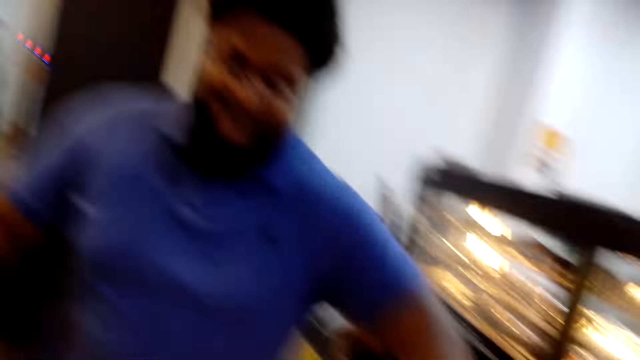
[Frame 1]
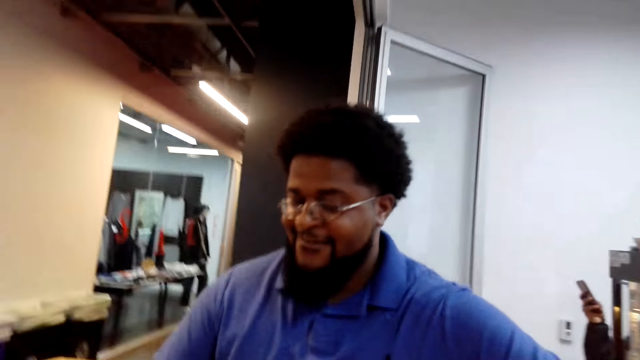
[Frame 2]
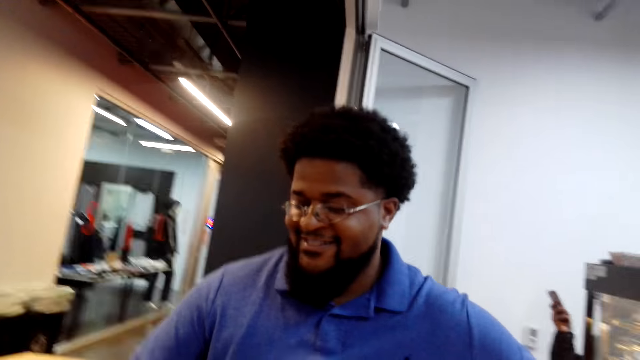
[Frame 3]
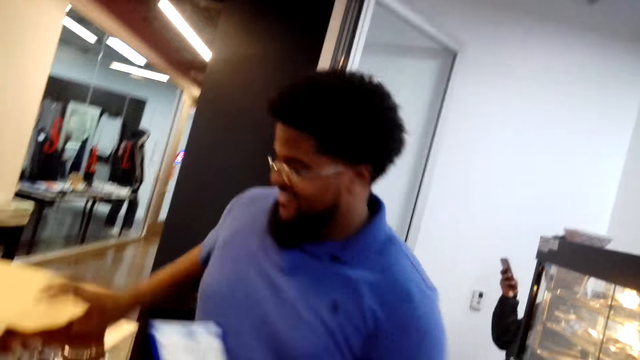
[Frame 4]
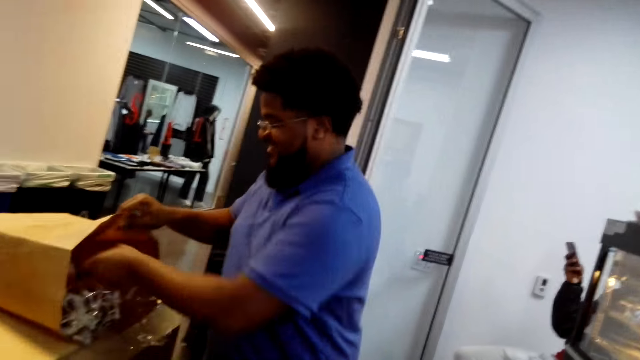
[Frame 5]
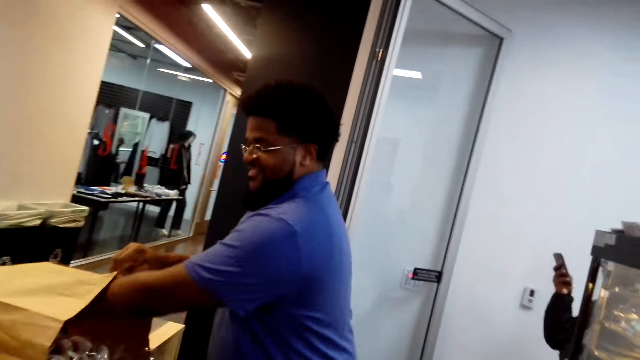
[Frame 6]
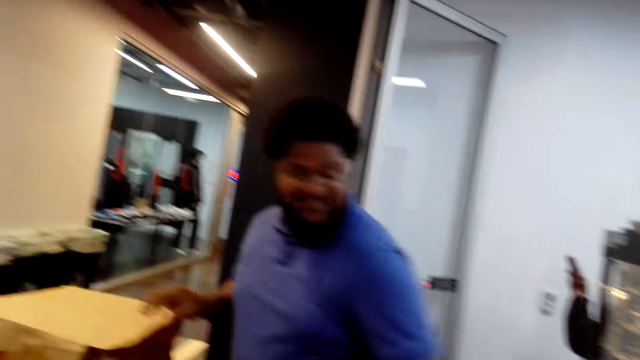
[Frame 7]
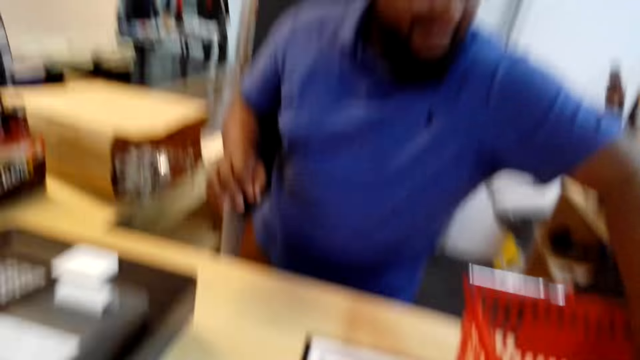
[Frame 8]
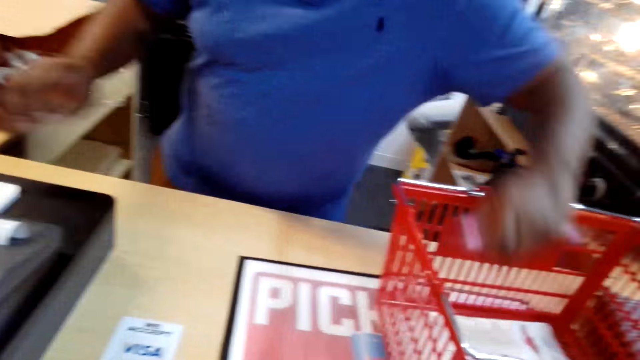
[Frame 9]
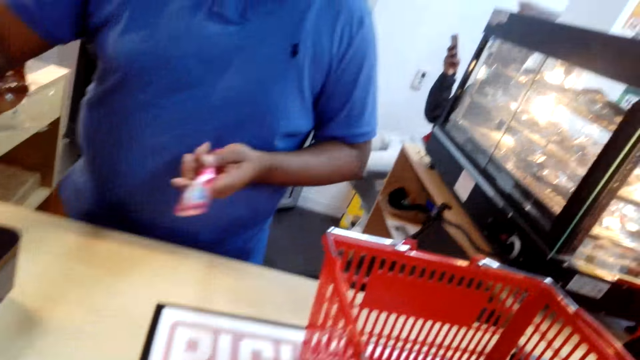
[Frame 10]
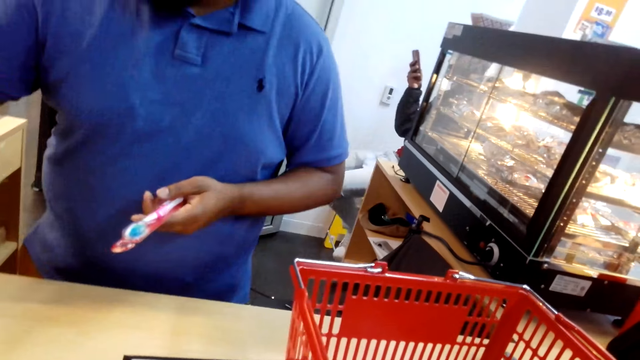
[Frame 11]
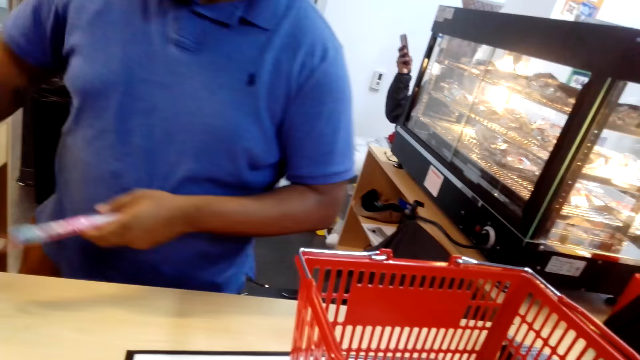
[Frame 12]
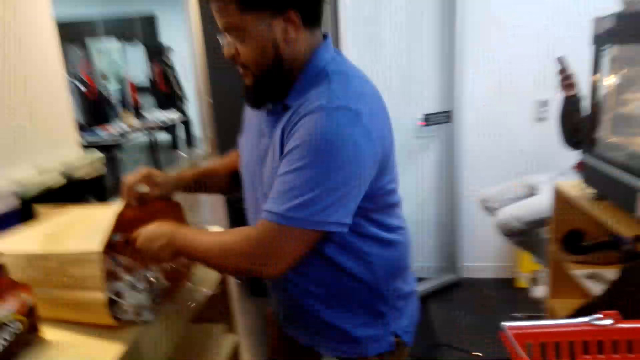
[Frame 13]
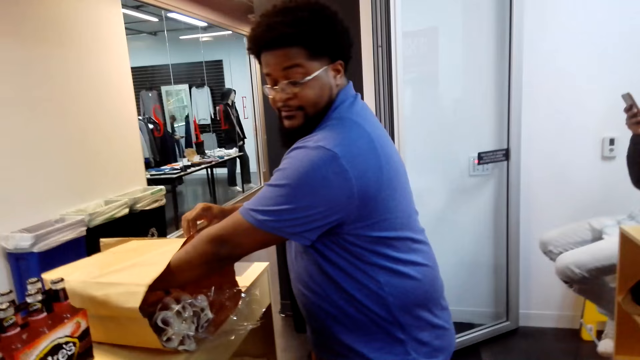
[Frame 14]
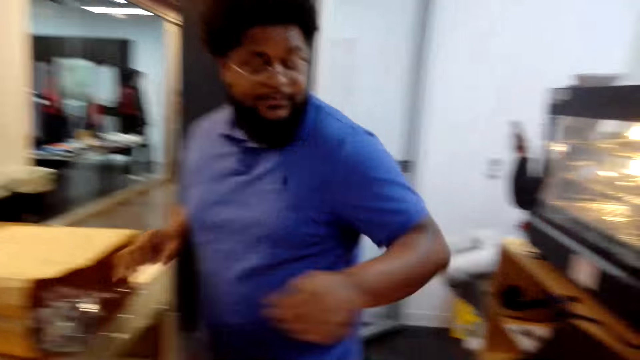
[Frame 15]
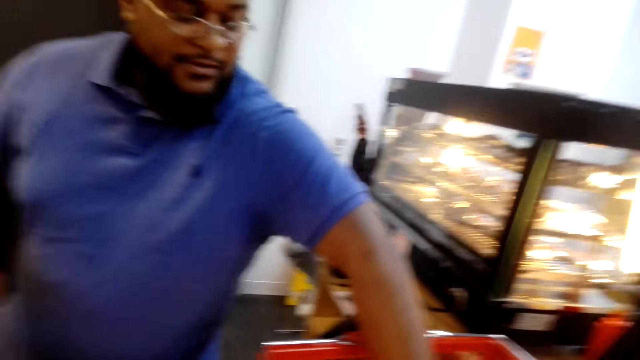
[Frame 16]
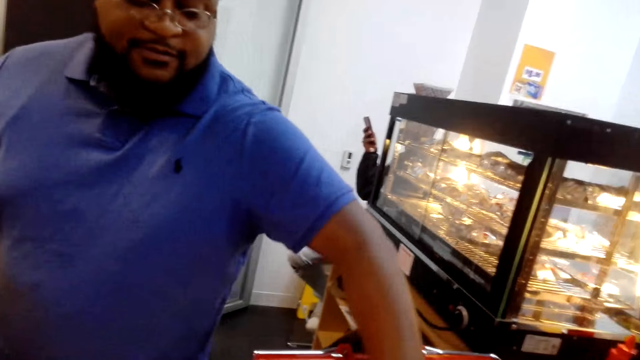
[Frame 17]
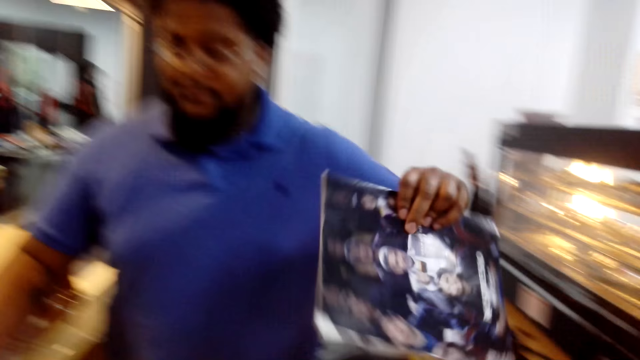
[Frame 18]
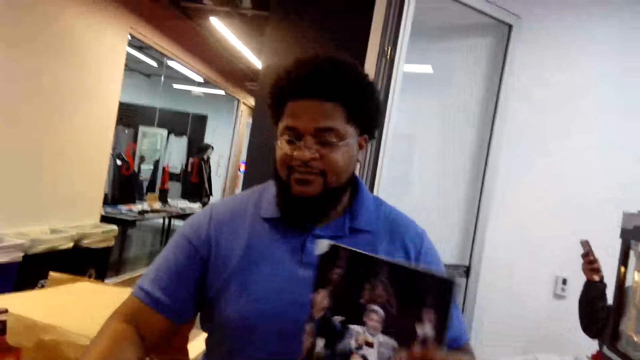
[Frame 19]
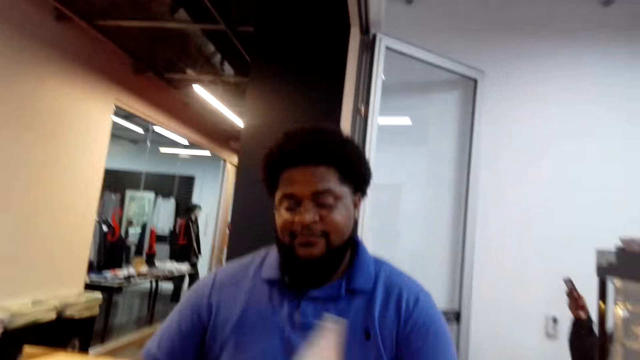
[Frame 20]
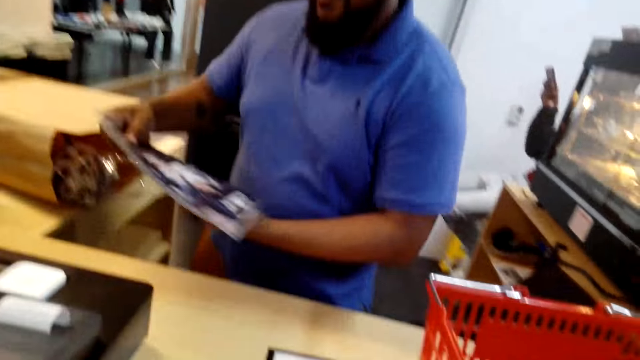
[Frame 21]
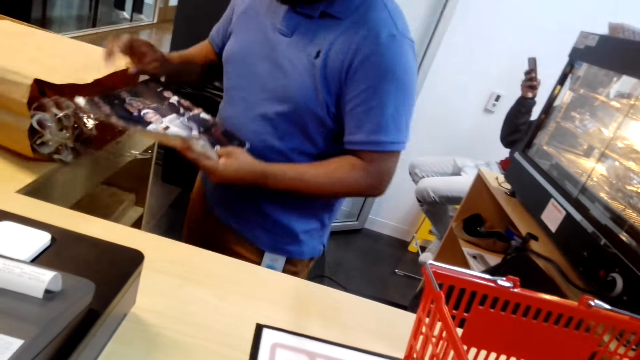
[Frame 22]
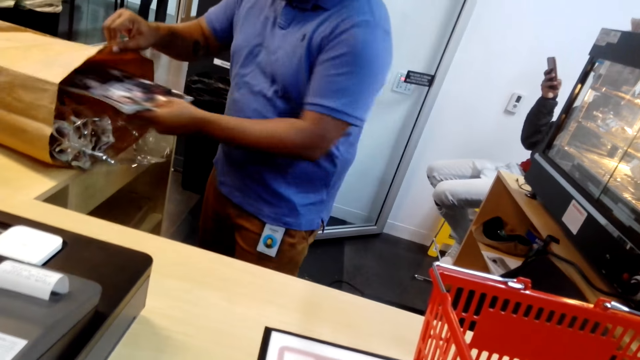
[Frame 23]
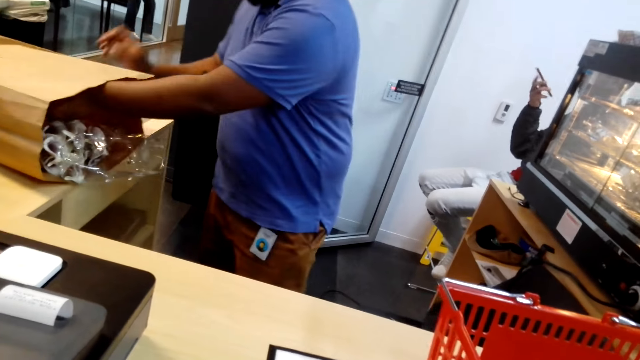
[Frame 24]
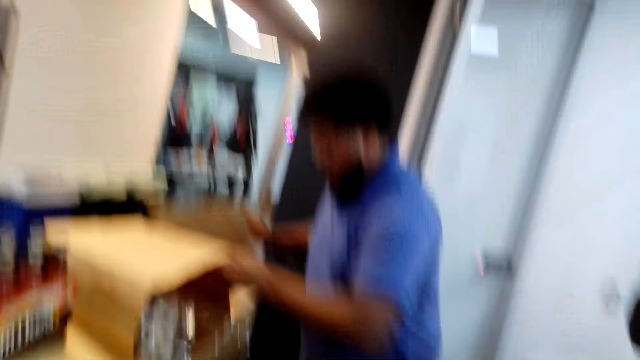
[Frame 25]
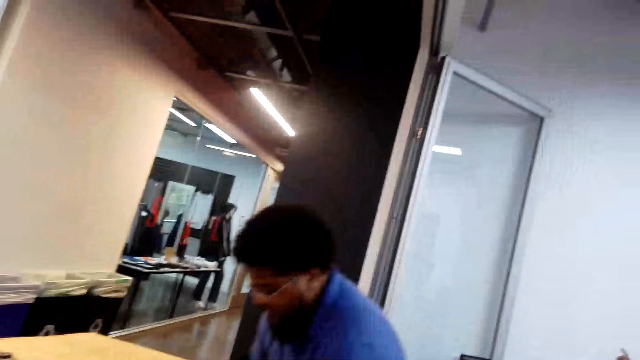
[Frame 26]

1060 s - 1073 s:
A man picks up the goods, calculates the bill and drops the goods. The man picks up the toothbrush, calculates the bill and drops the goods. The man picks up the book, calculates the bill and drops the book.

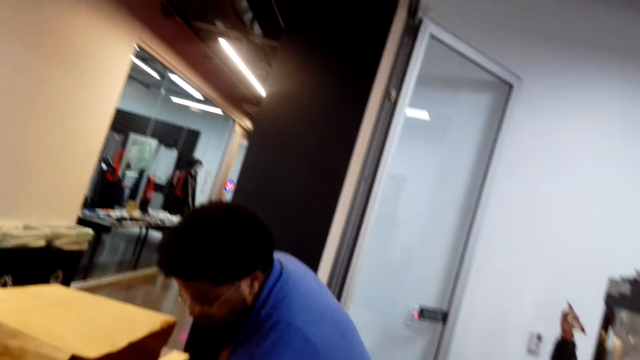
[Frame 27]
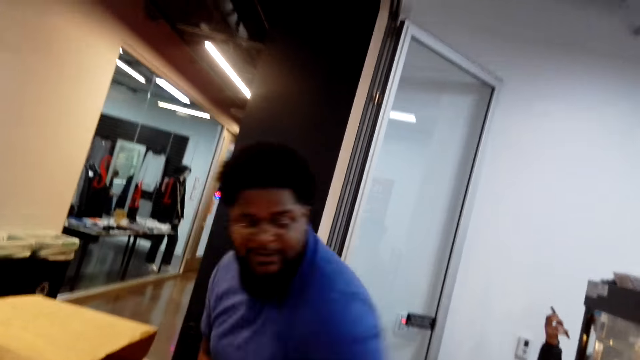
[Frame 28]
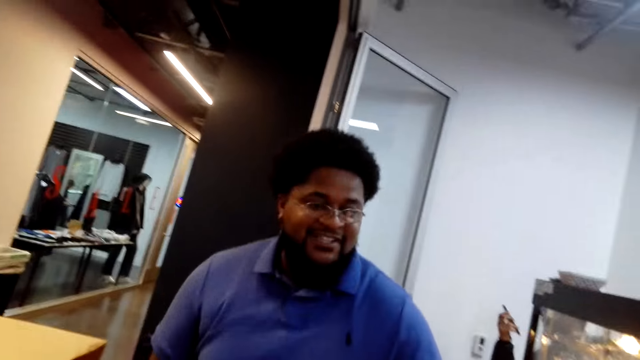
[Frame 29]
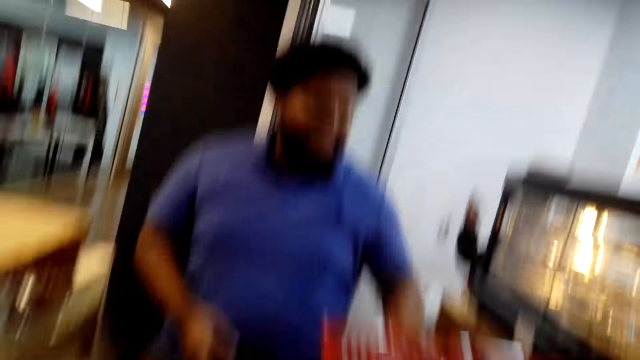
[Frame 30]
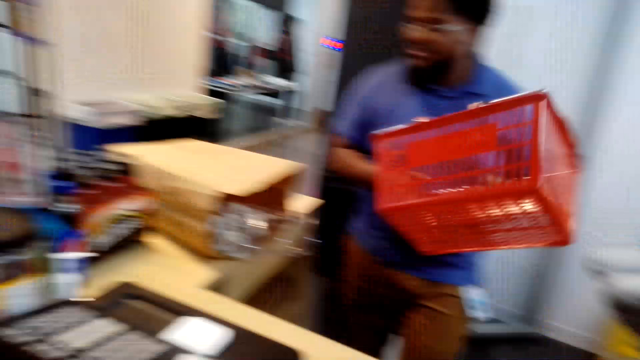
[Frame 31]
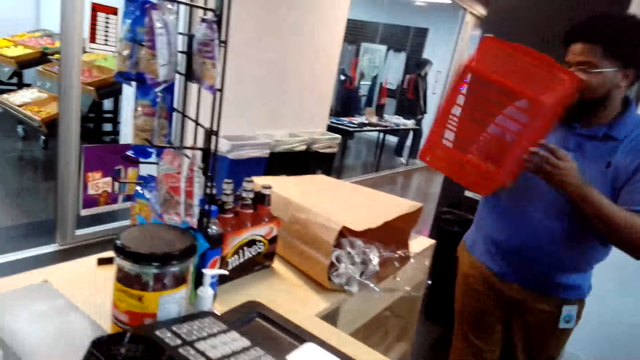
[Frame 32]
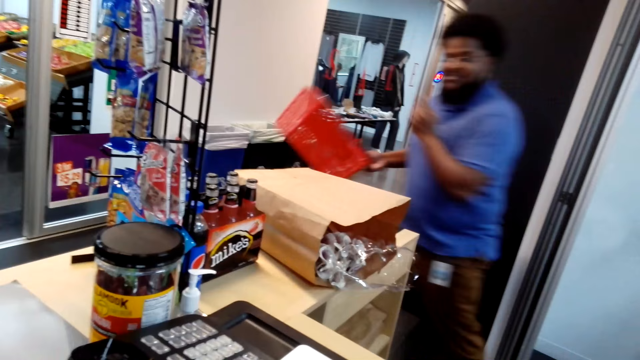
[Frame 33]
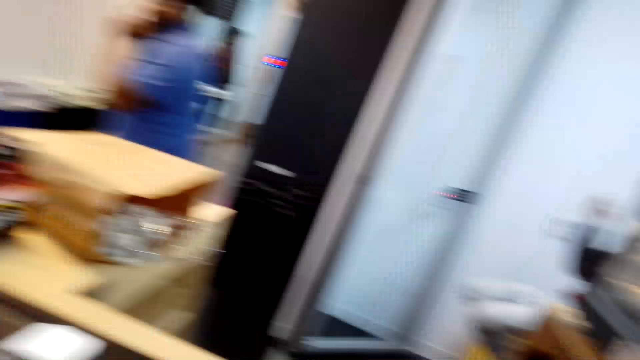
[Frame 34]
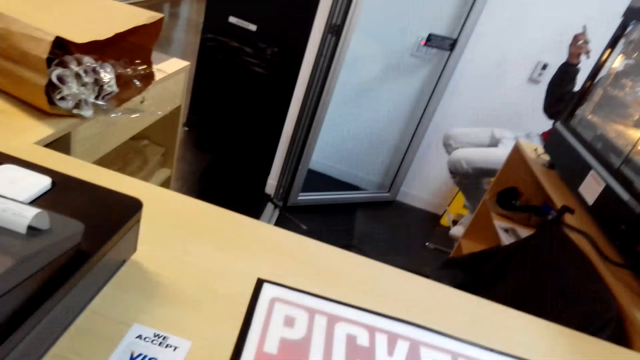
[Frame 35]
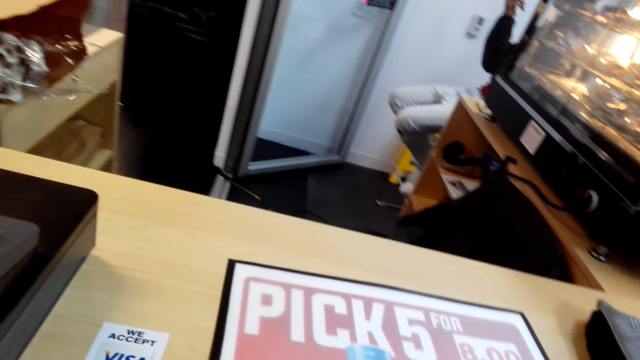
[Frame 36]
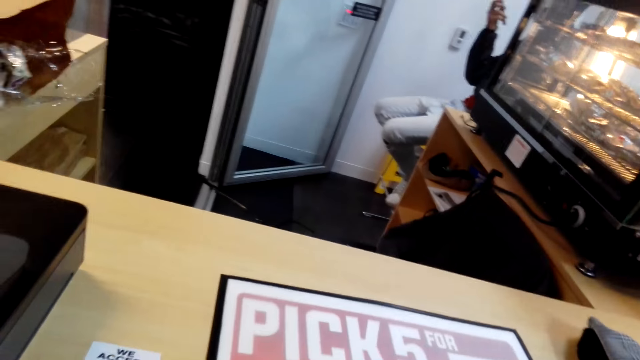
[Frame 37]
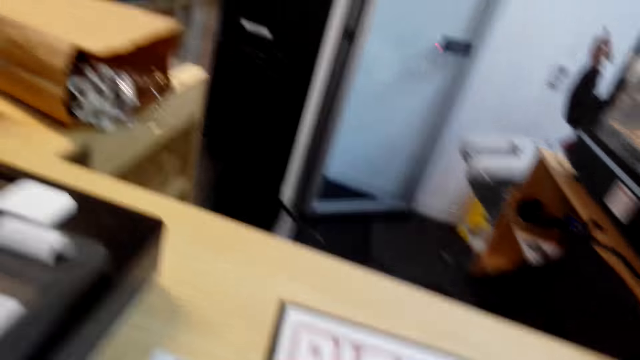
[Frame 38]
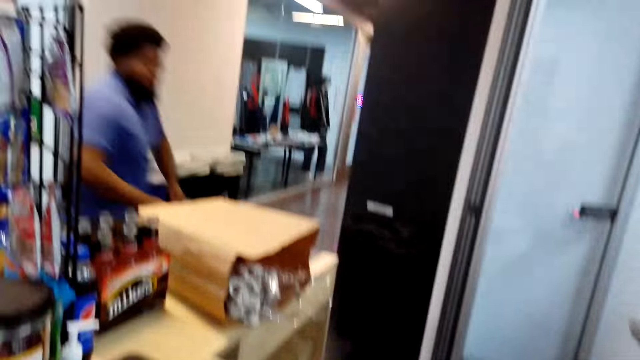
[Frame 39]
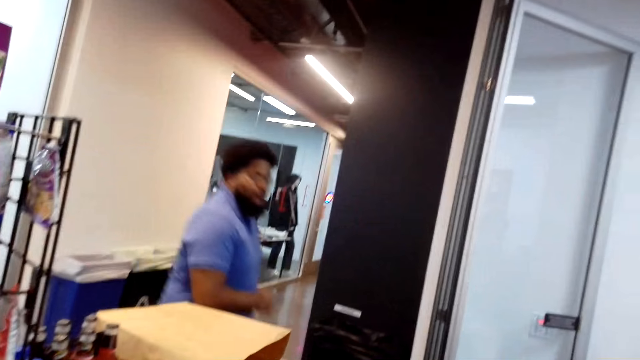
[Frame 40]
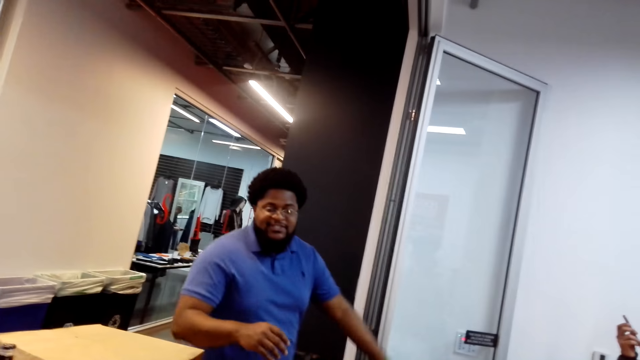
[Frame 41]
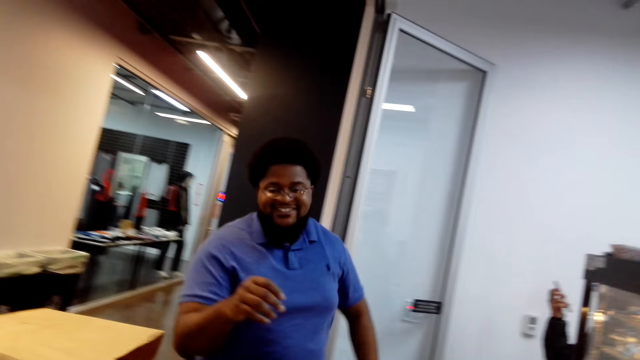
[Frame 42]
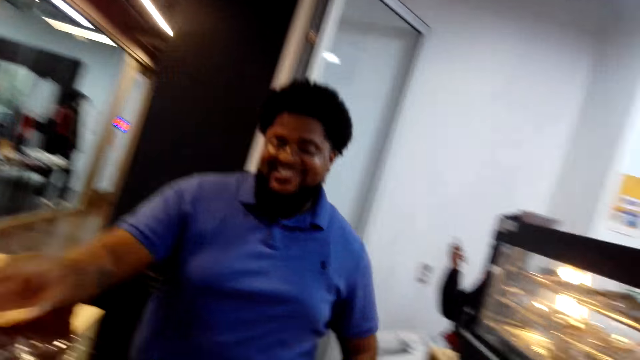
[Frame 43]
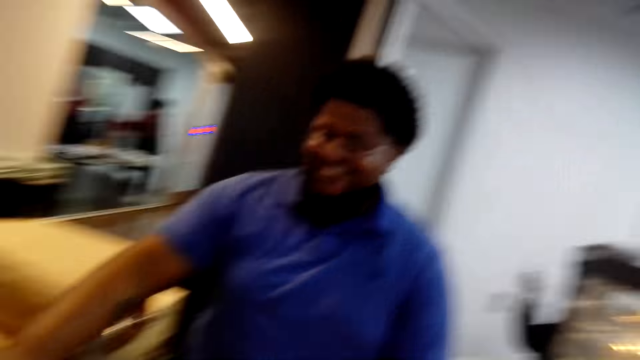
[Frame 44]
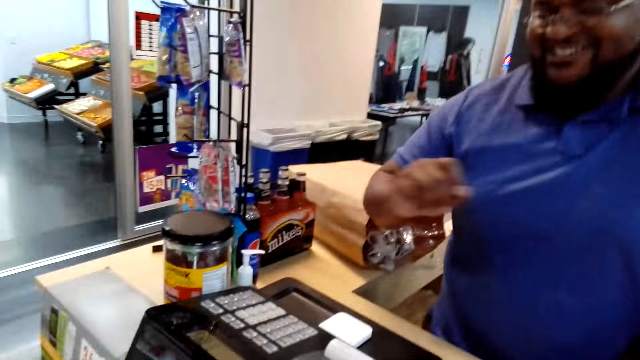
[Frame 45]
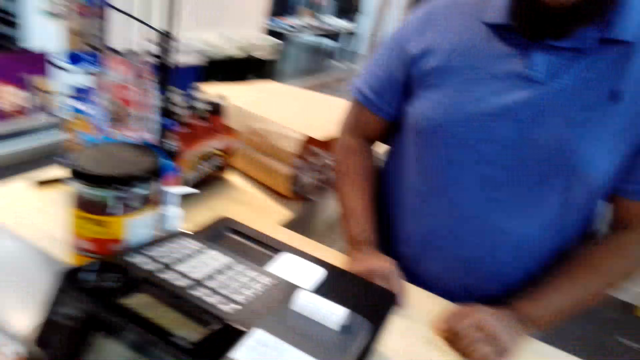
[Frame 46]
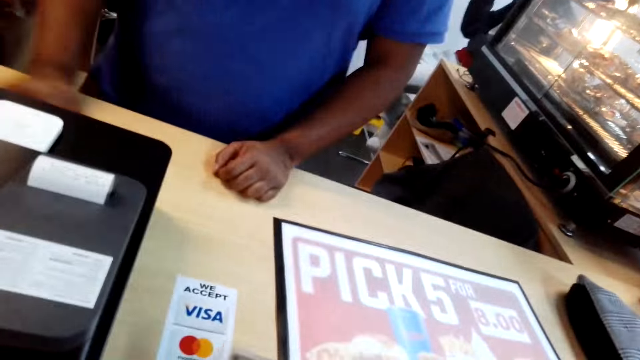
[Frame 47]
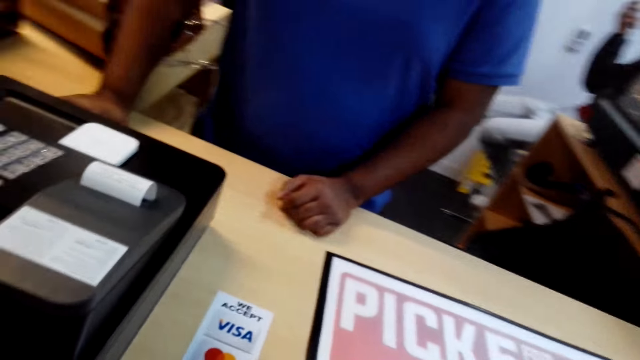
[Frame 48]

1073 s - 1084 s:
The camera wearer talks. A man picks up the basket and walks around. The camera wearer looks around. The man walks around and generates the receipt.
